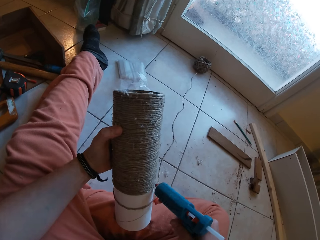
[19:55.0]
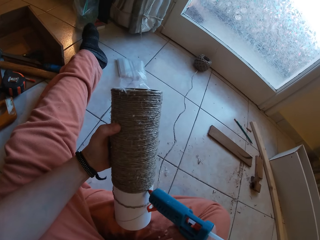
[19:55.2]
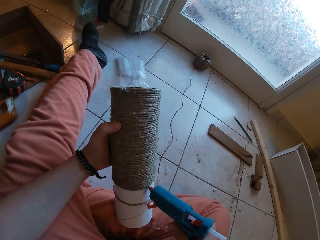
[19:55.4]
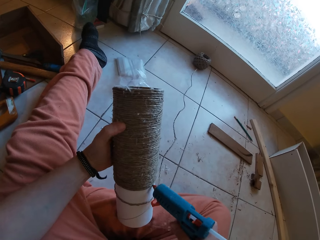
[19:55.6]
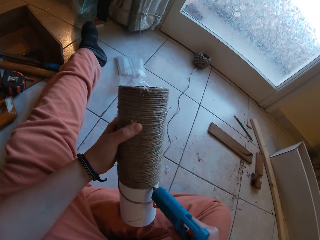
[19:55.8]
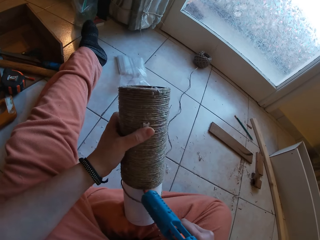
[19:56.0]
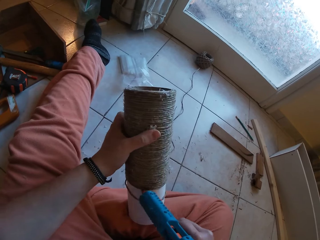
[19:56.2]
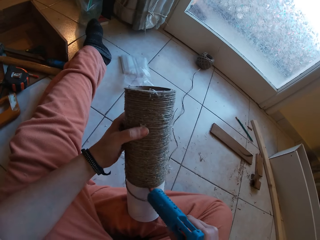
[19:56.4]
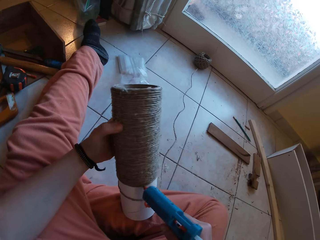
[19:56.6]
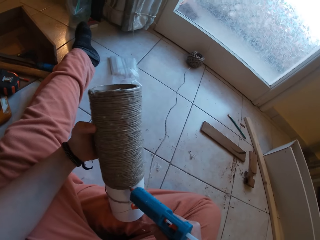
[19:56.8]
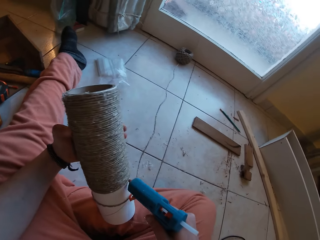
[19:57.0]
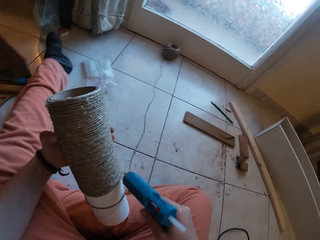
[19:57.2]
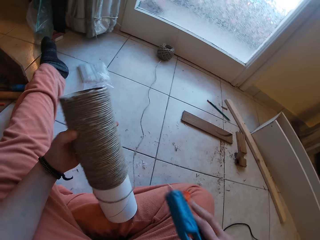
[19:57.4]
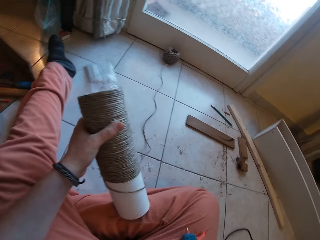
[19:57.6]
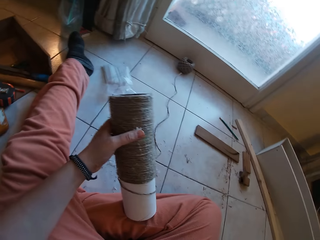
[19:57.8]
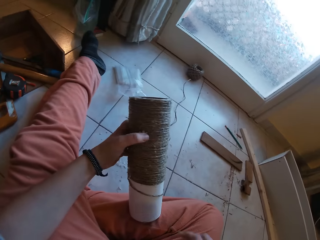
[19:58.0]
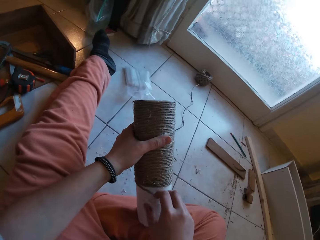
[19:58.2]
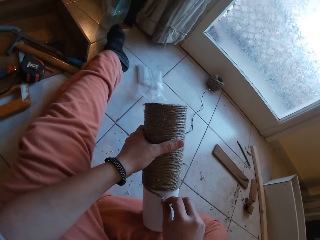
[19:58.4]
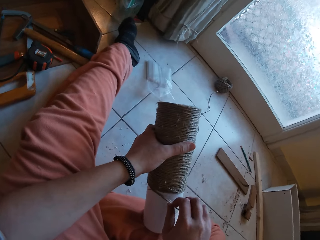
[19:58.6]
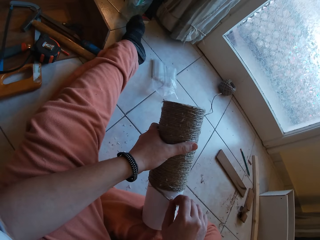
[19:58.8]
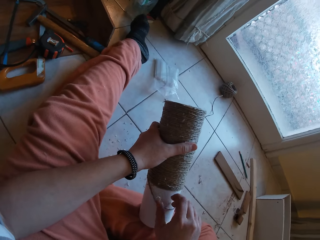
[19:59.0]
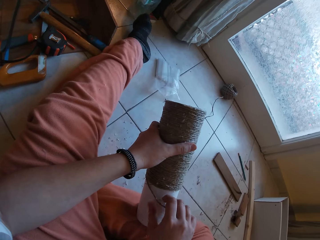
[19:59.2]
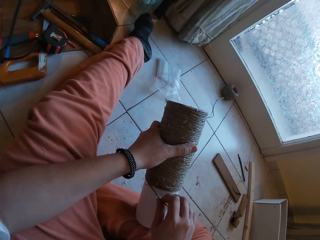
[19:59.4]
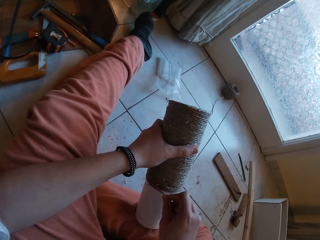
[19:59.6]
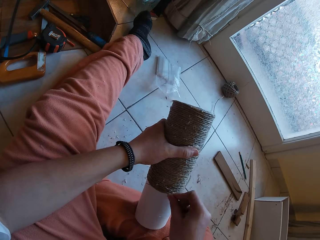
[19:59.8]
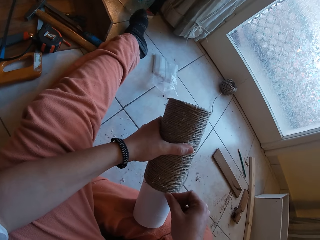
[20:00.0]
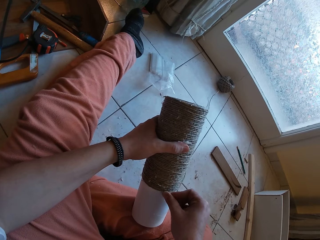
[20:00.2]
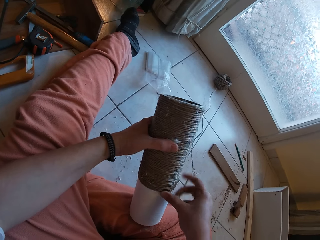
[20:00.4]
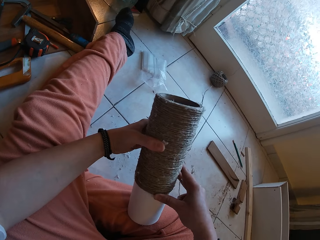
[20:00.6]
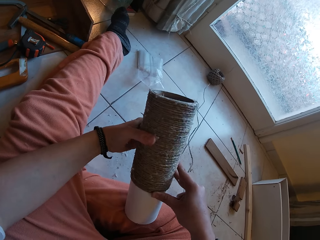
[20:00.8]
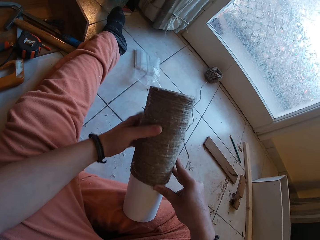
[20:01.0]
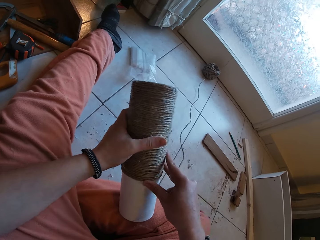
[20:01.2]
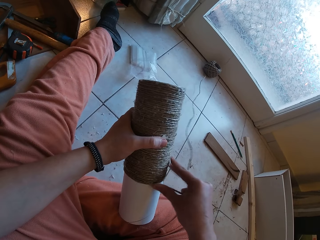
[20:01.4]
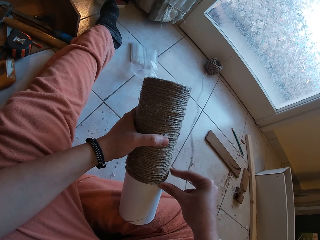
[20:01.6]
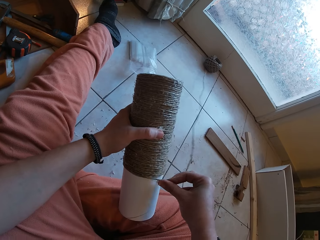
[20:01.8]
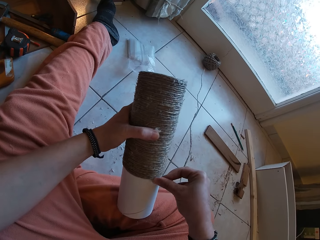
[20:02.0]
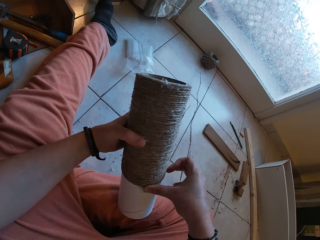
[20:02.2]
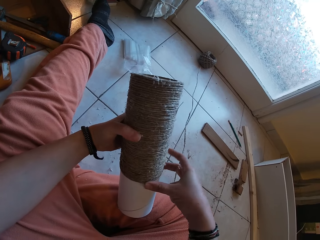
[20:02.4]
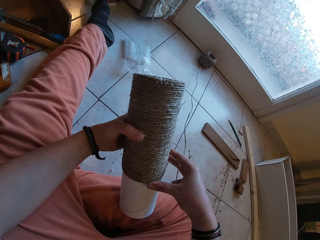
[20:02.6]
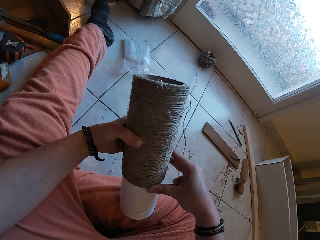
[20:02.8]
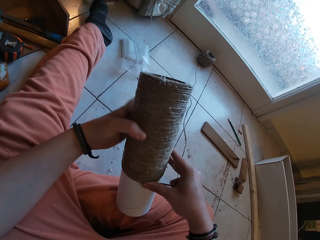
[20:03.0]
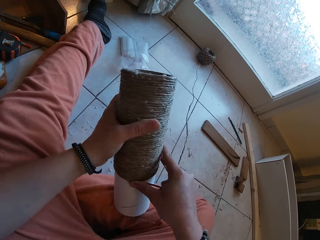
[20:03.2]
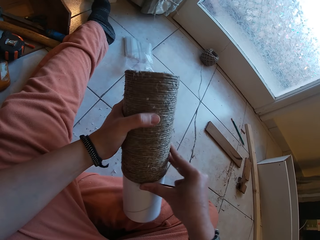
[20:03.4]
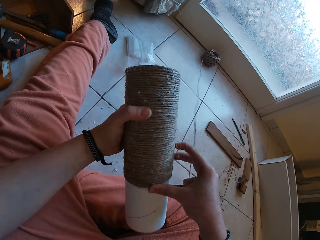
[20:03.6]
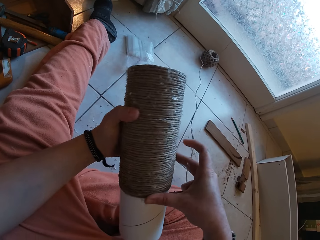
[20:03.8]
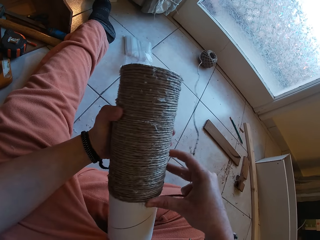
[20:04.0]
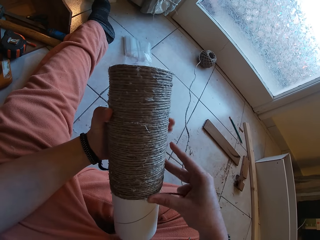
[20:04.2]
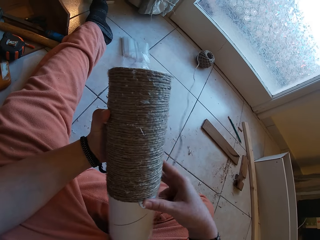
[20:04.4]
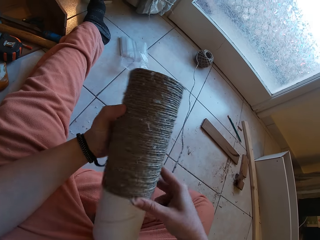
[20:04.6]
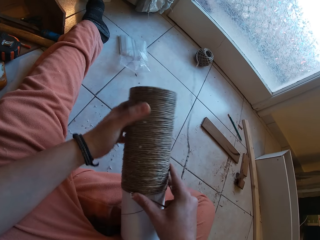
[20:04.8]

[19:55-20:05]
The camera wearer drops the glue gun on her lap with her right hand. She gums the rope on the craft with both hands.

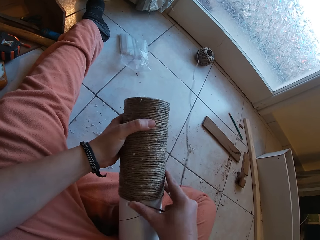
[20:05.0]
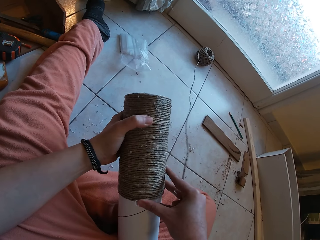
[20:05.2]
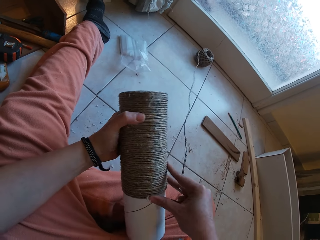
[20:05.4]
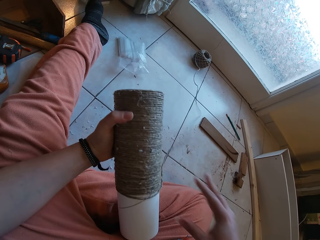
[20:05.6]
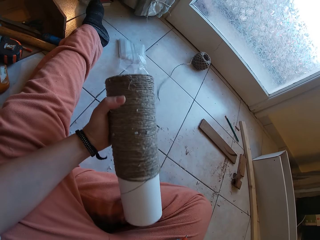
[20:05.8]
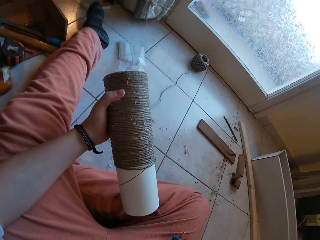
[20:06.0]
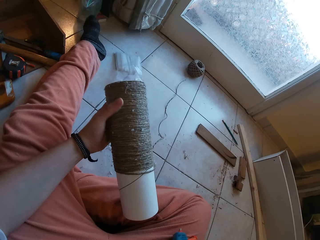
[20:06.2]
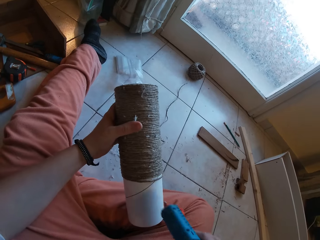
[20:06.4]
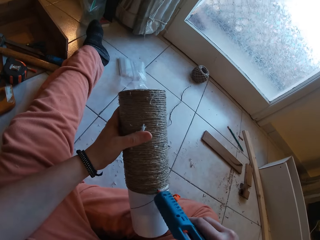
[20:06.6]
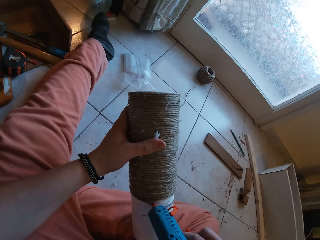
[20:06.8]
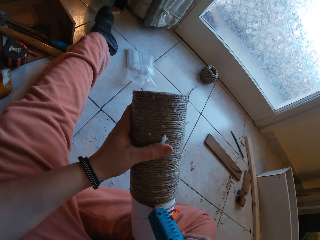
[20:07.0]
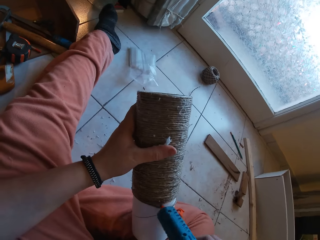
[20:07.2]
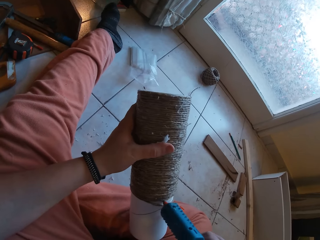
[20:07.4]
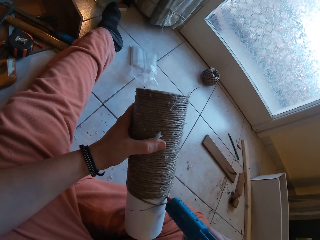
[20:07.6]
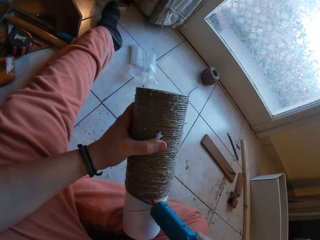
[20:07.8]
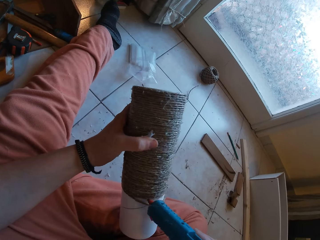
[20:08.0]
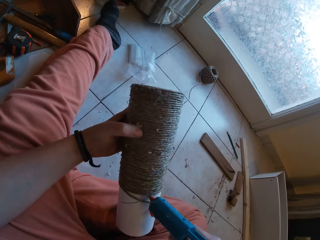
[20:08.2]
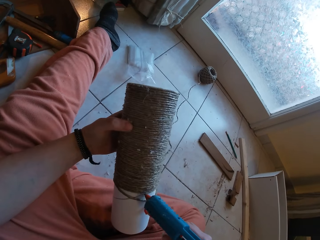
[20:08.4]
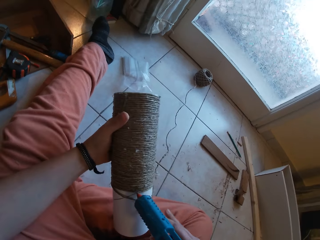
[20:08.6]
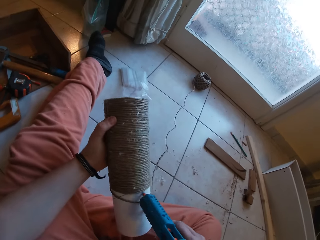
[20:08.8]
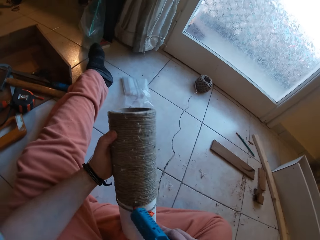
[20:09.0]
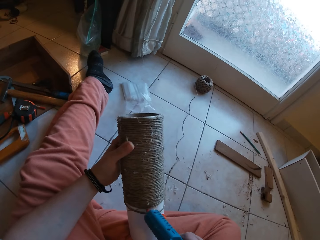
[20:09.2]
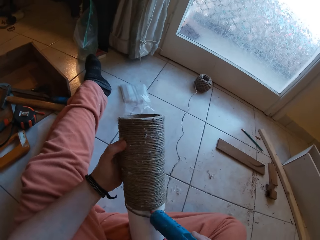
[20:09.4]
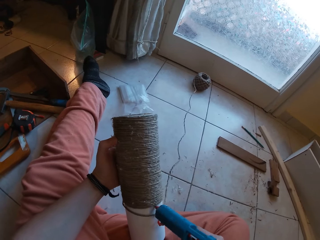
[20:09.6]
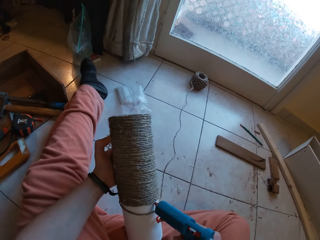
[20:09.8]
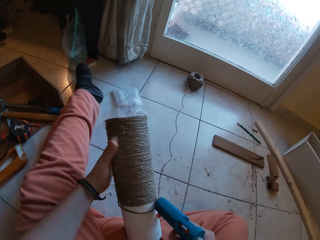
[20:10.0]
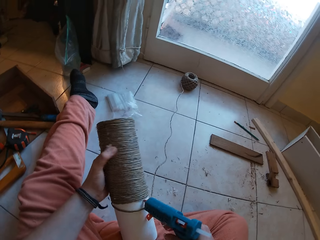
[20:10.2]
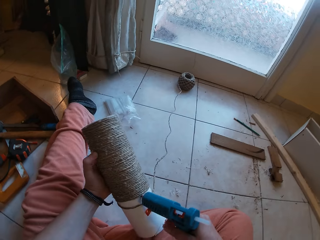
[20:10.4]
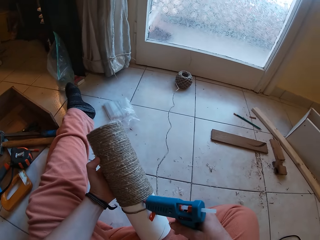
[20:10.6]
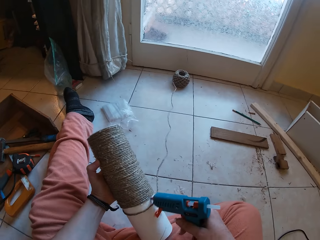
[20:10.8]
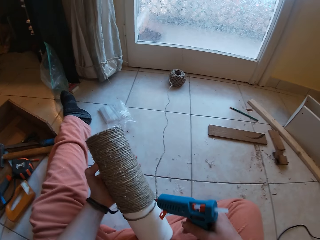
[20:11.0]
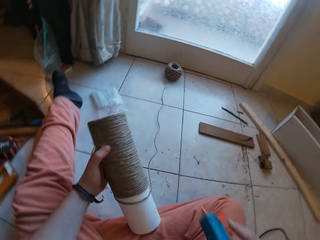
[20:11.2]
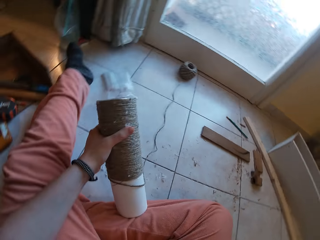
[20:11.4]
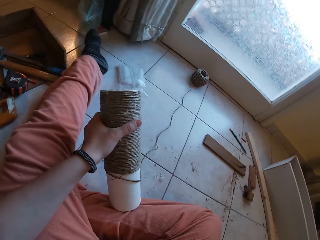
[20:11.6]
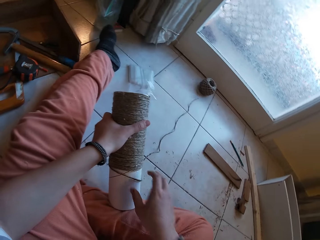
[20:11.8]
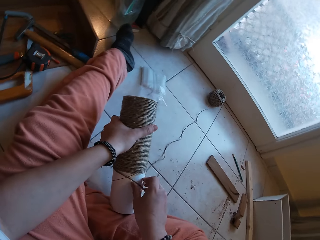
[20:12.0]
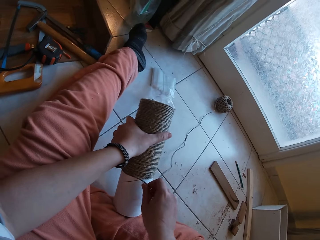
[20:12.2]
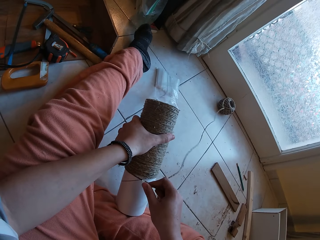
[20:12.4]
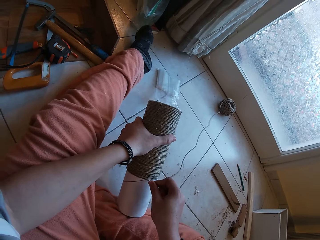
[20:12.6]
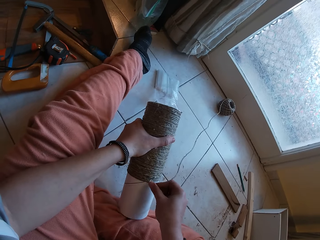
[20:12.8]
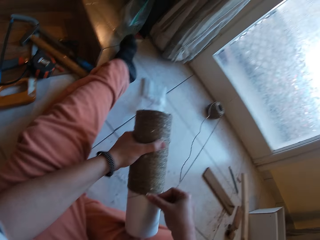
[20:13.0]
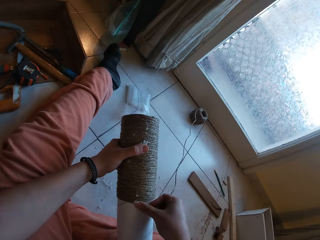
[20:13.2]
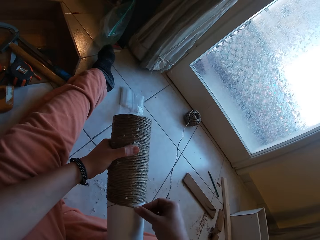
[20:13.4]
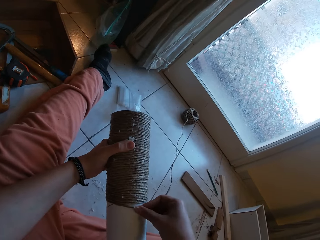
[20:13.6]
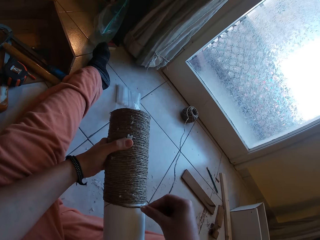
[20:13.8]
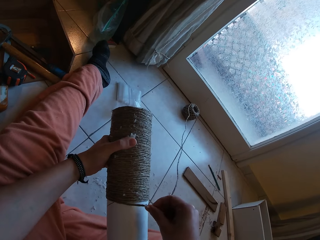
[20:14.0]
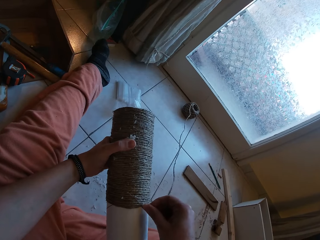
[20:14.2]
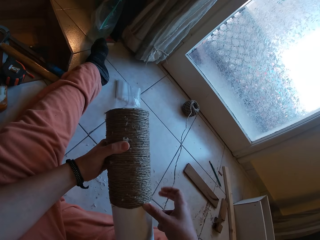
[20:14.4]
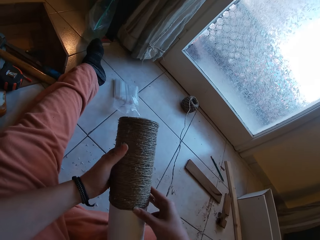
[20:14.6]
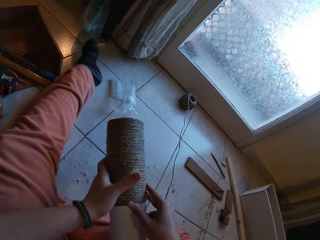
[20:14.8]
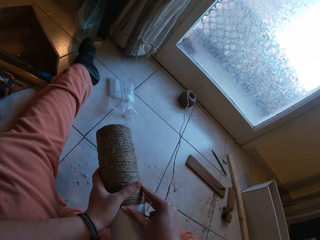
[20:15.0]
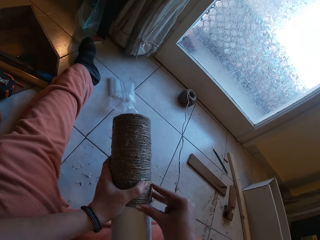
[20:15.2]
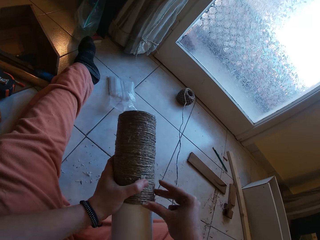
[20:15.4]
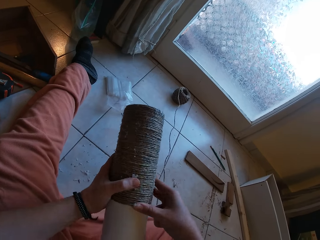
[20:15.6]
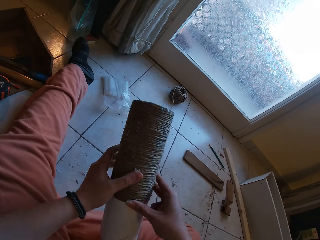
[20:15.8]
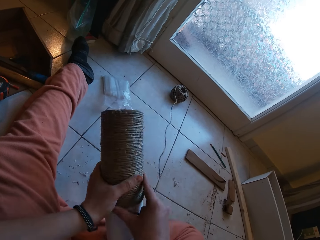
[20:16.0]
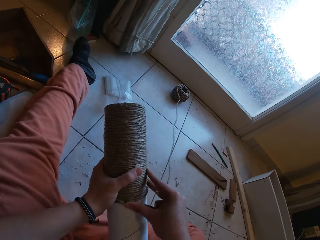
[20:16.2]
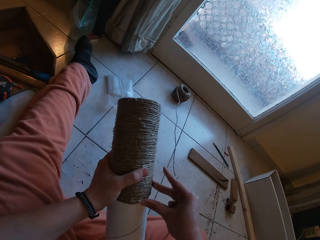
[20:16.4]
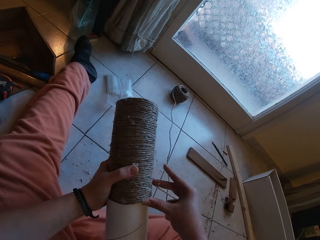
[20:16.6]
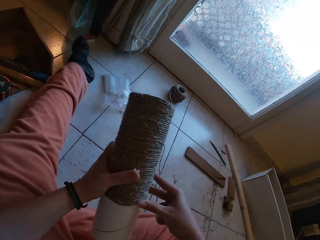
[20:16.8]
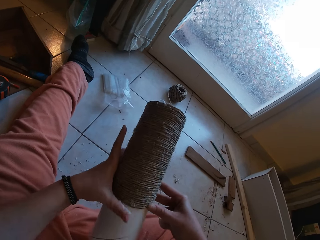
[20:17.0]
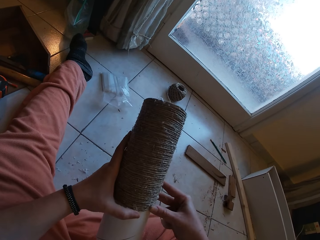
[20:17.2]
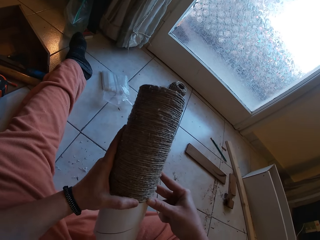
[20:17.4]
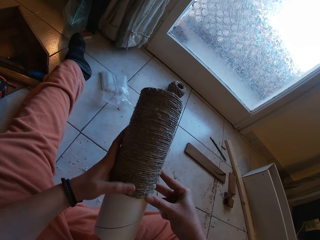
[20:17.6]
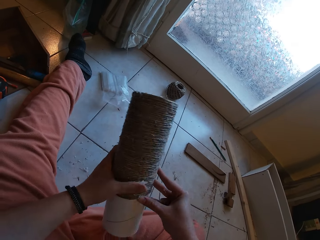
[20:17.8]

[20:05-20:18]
The camera wearer picks the glue gun from her lap with her right hand. She applies glue on the craft with the glue gun in her right hand. She drops the glue gun on her lap with her right hand. She gums the rope on the craft with both hands.
